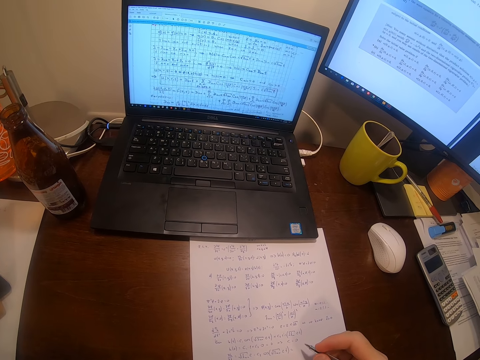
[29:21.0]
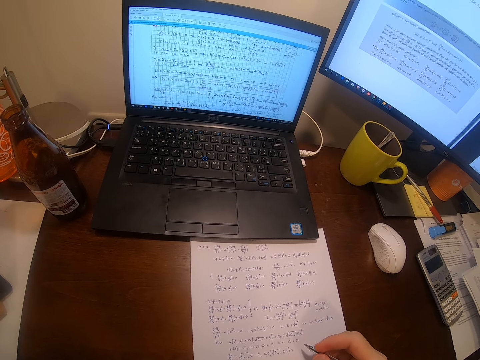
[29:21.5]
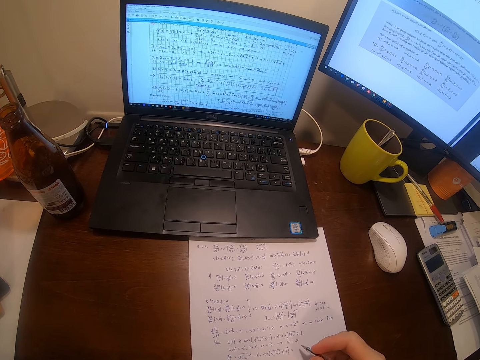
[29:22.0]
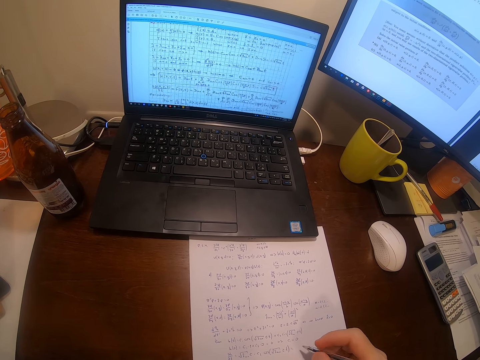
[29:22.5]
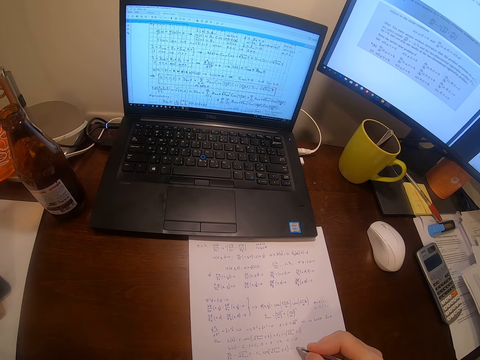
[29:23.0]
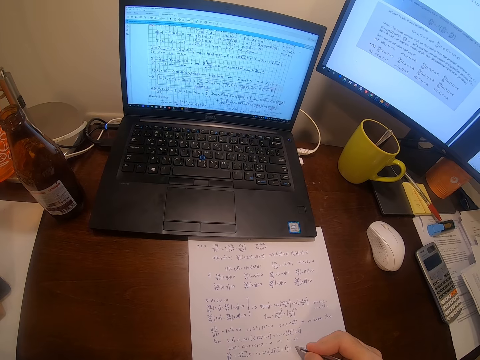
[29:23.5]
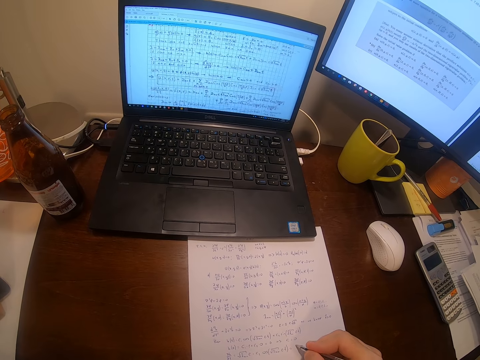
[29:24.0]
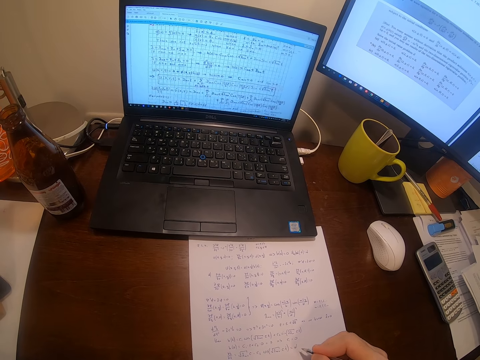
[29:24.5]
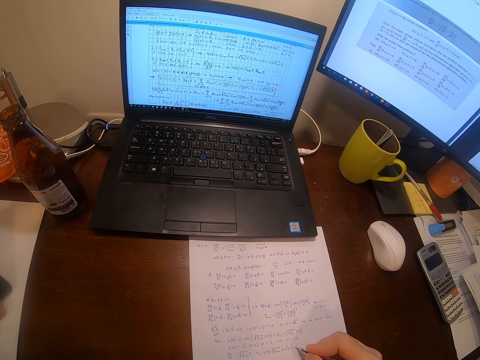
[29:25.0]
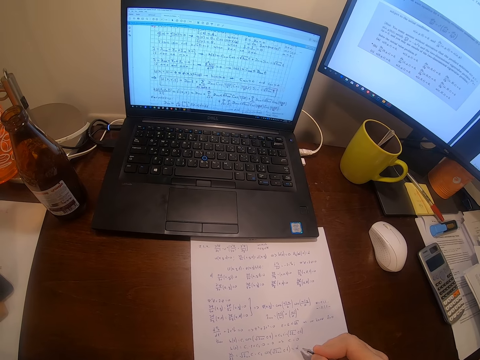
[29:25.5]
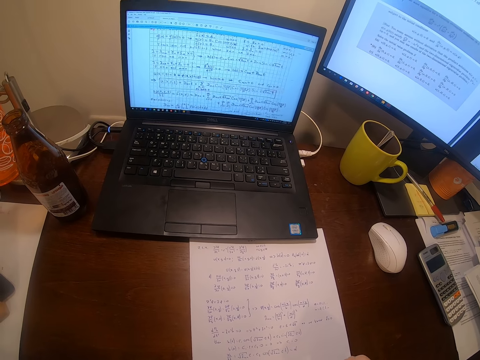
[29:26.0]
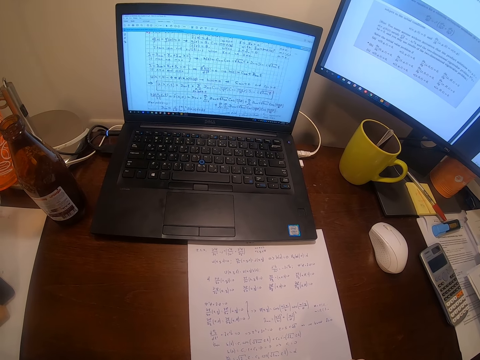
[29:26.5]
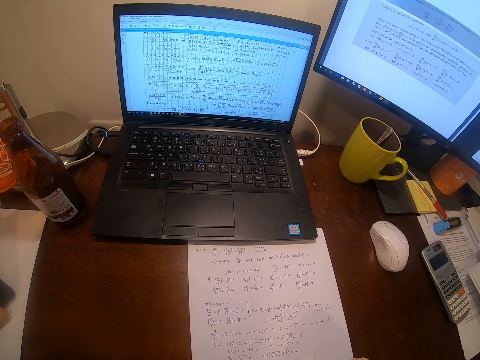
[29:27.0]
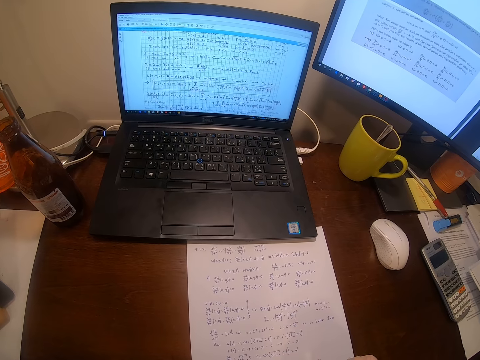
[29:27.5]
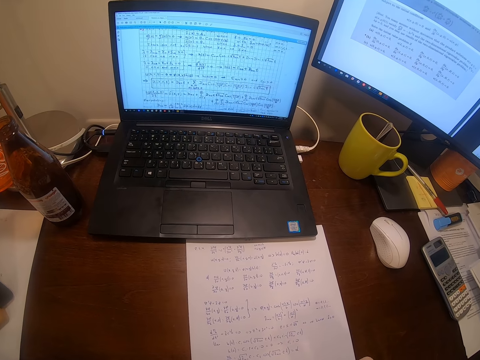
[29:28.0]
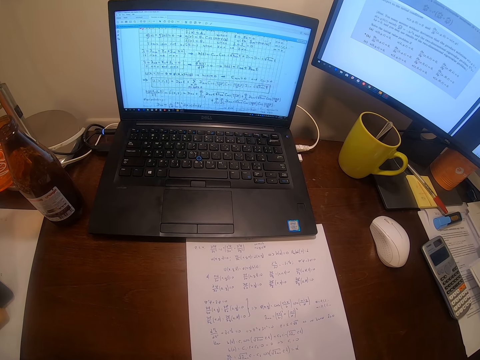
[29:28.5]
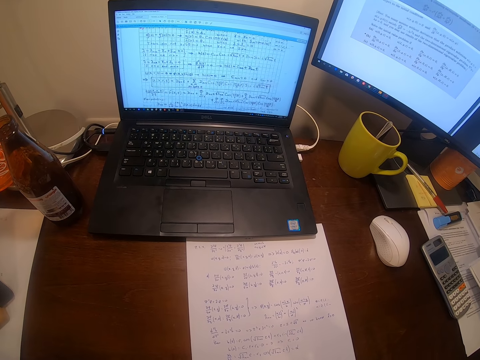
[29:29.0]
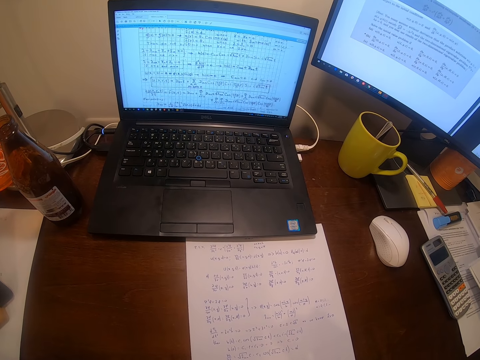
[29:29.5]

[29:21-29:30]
The camera wearer writes on a piece of paper with a pen. They look at the computers.

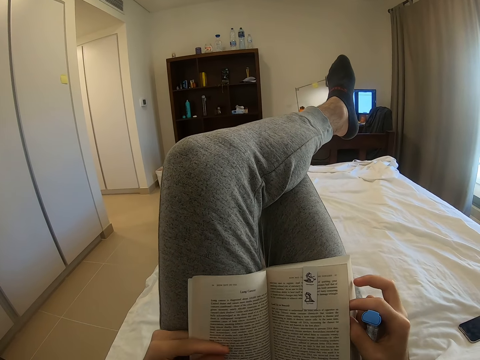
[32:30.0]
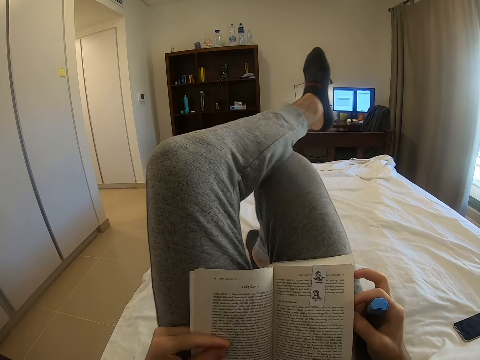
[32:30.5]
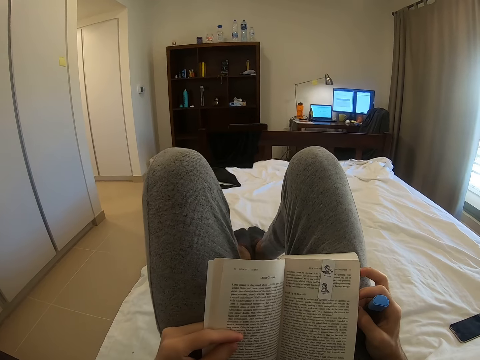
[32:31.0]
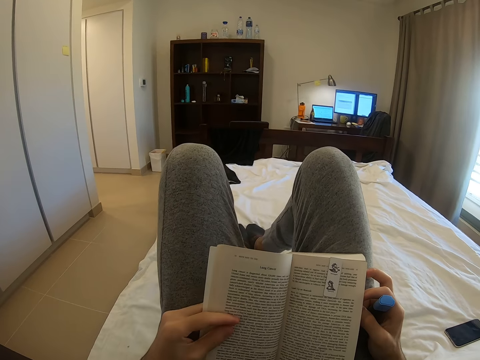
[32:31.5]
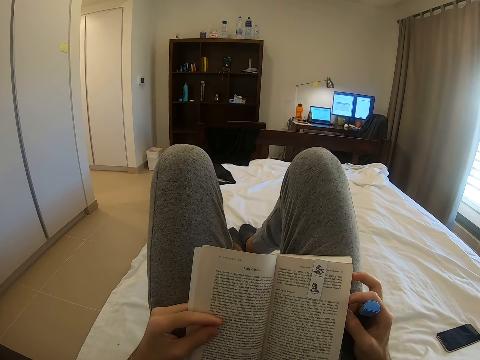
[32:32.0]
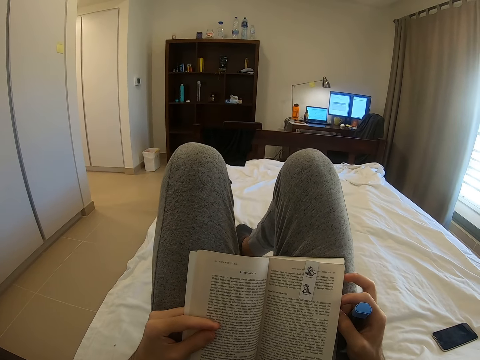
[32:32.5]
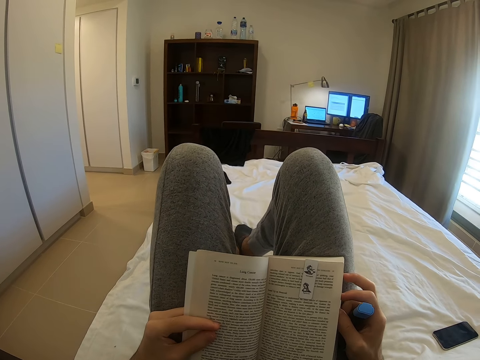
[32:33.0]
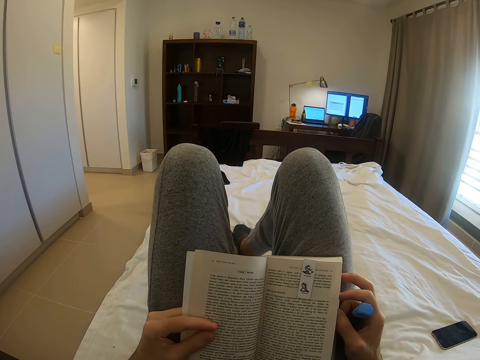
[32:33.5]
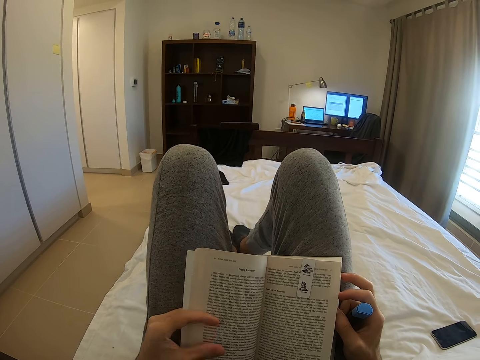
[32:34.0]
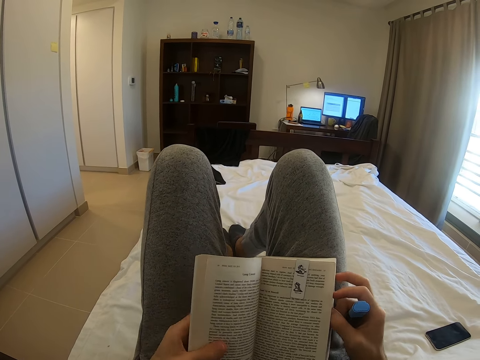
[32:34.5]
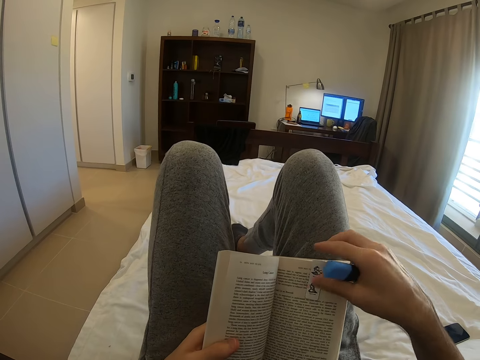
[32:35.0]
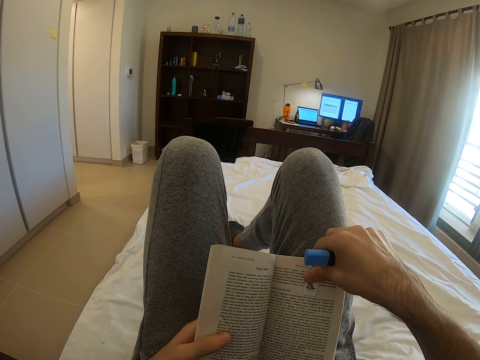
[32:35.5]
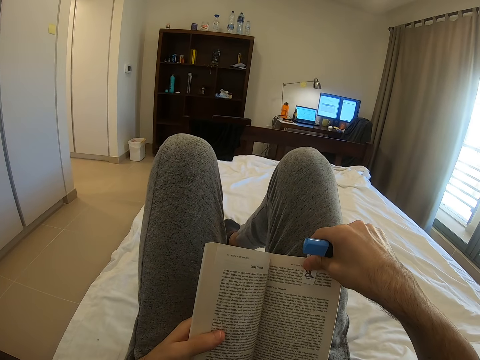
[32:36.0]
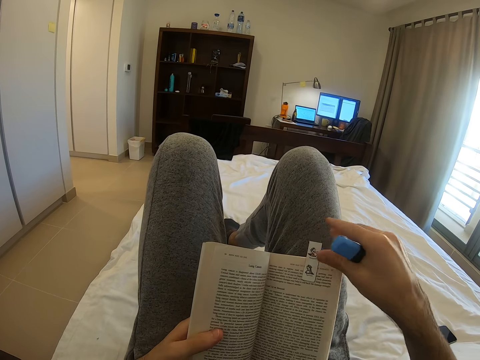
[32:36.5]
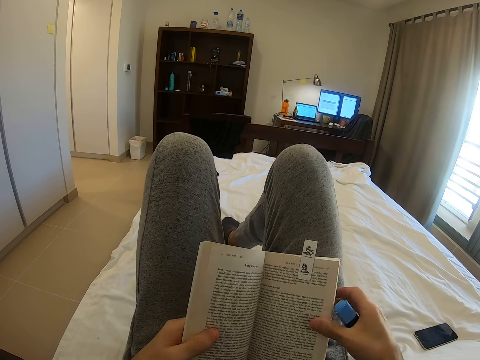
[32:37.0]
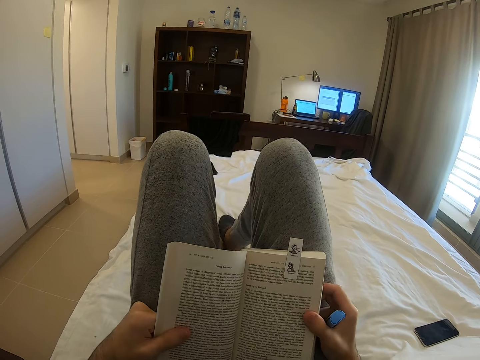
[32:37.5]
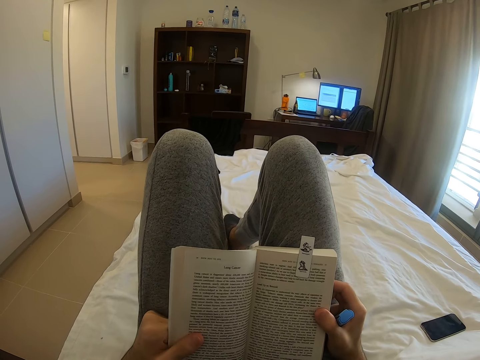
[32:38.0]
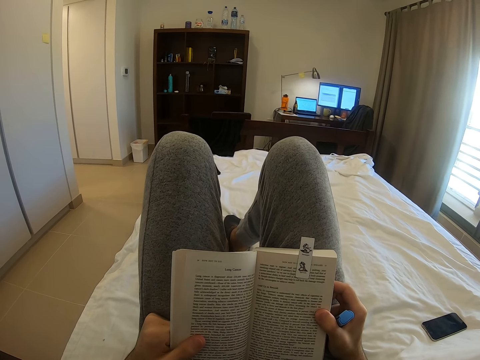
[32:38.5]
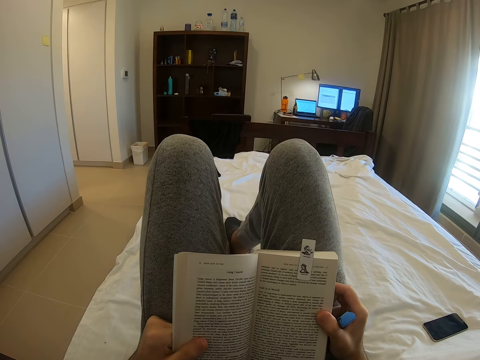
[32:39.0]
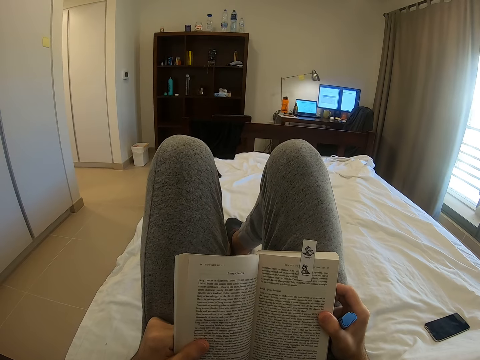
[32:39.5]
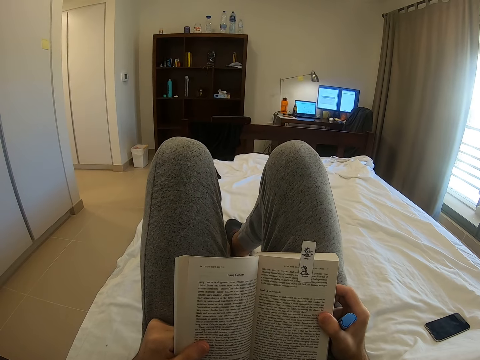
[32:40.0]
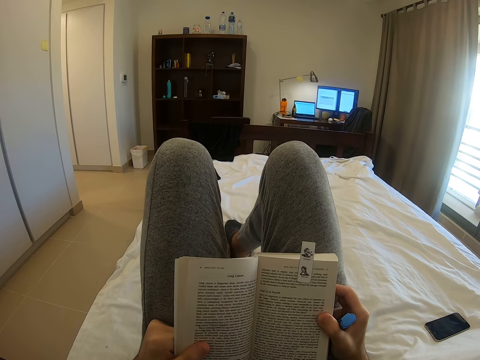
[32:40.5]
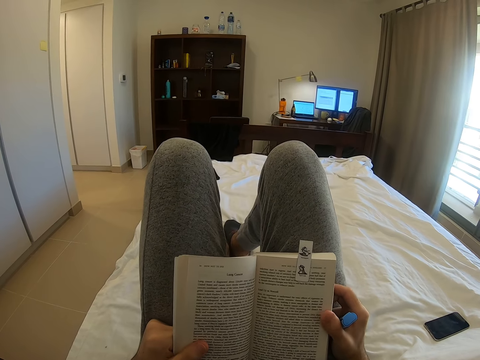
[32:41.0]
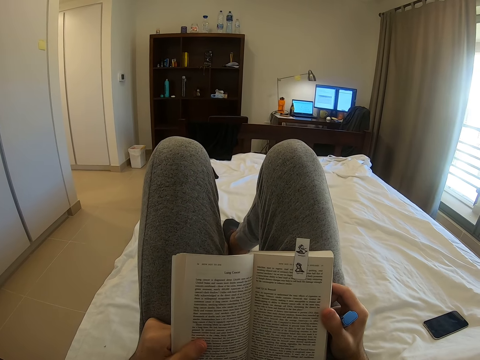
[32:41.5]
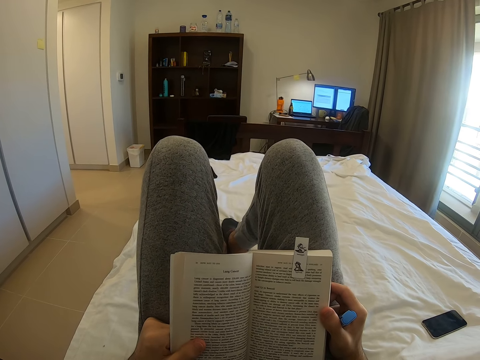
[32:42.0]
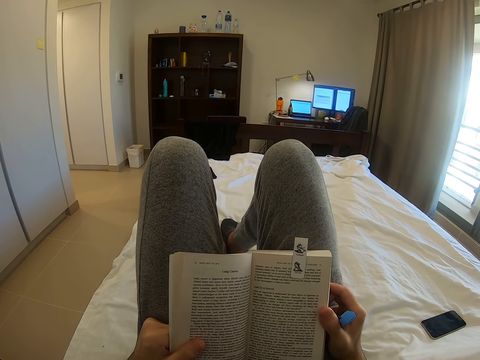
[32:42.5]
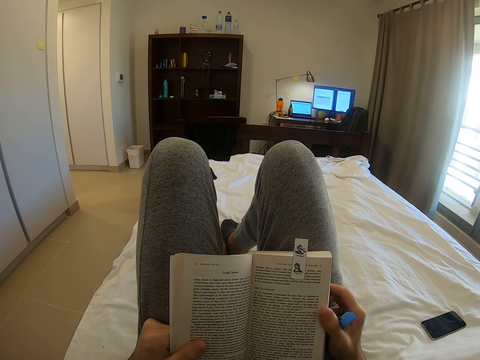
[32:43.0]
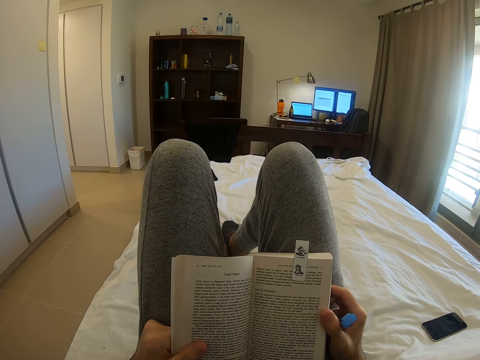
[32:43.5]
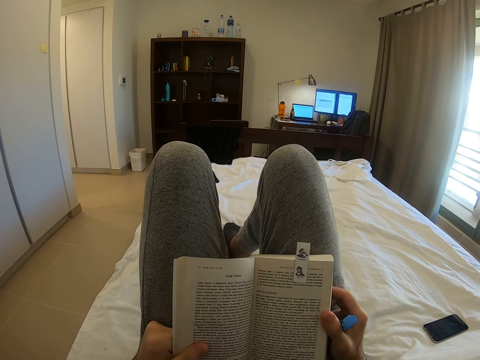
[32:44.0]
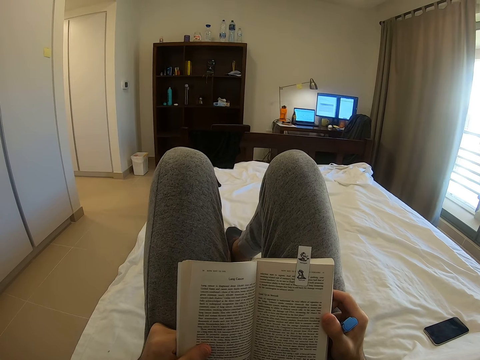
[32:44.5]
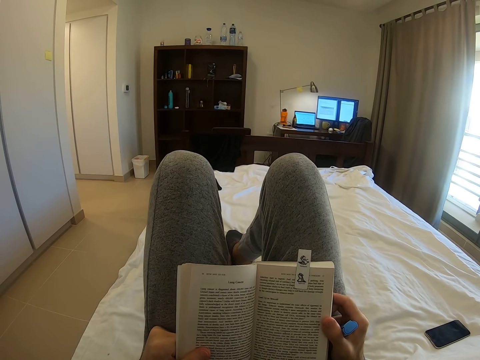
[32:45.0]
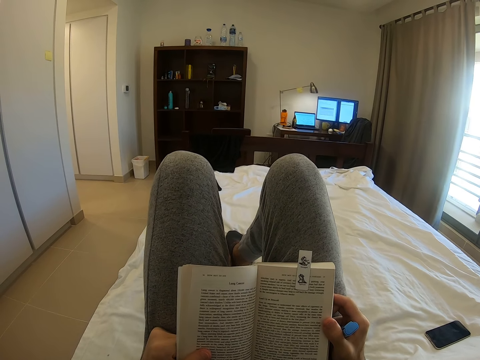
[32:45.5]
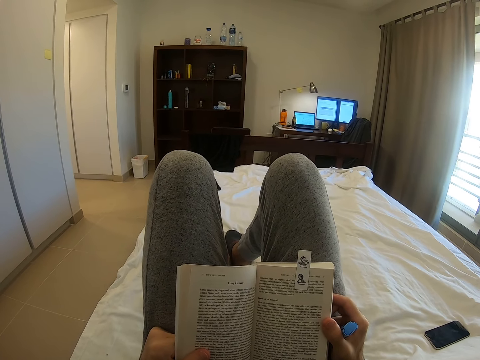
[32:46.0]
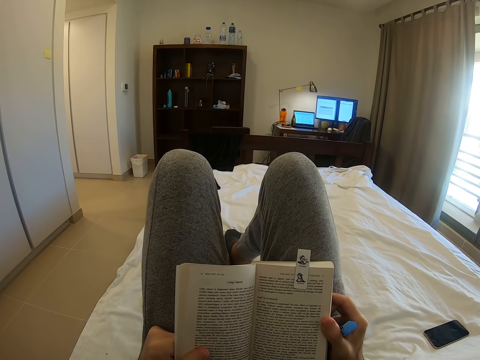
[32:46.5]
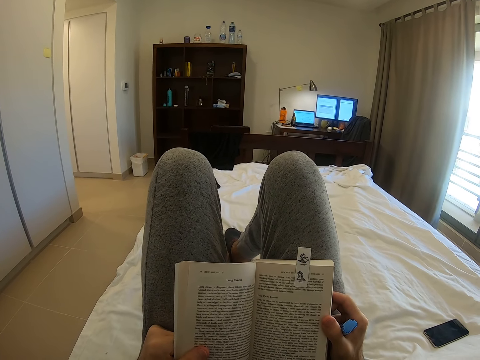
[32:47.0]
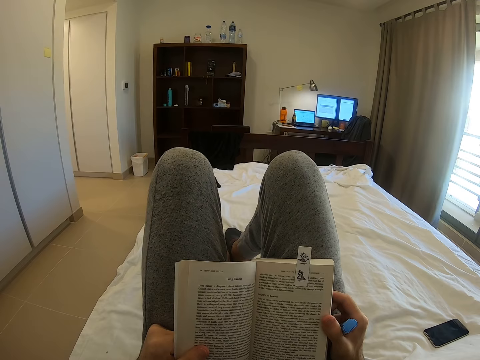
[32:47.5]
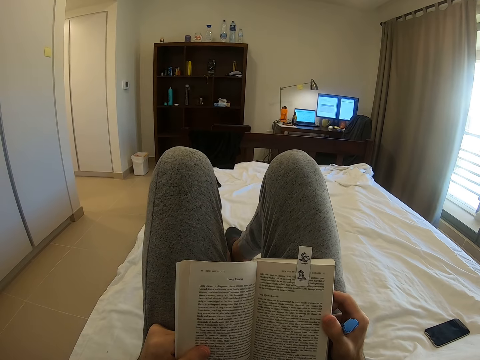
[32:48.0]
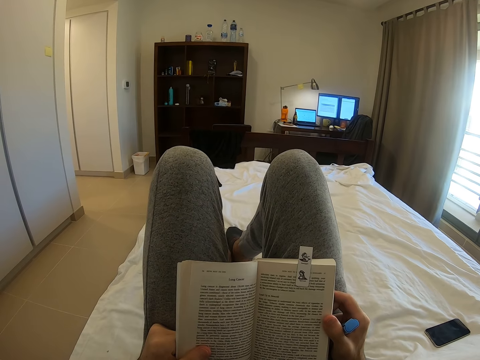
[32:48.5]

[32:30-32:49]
The camera wearer lowers her left leg on the bed. She reads the novel. She picks up a paper. She moves the piece of paper on the edge of the novel. She holds the novel with both hands on her thighs. She reads the novel. She reads the book.
